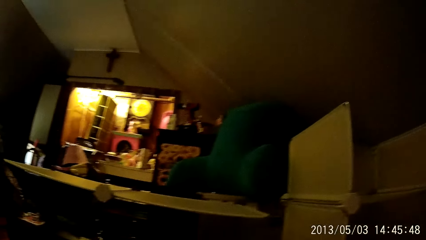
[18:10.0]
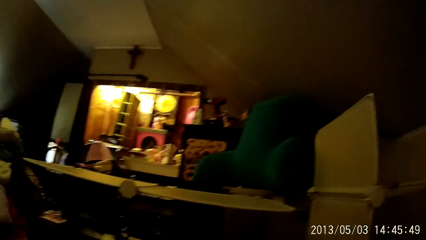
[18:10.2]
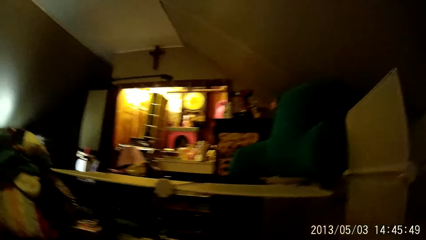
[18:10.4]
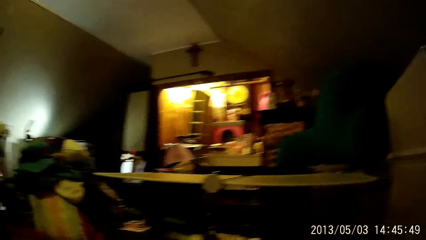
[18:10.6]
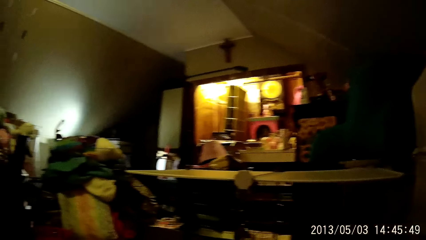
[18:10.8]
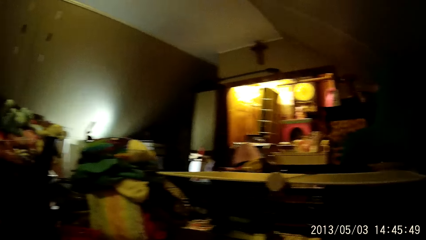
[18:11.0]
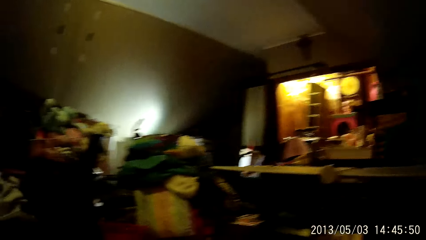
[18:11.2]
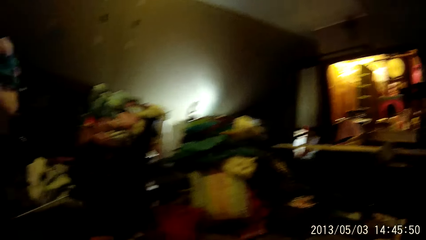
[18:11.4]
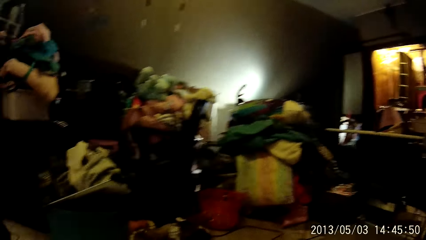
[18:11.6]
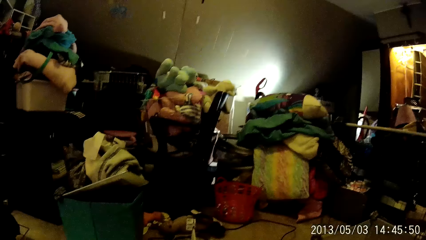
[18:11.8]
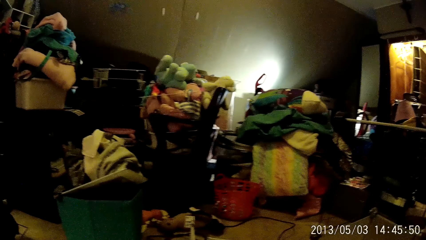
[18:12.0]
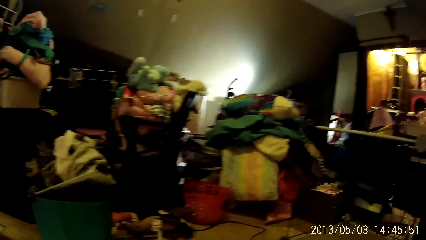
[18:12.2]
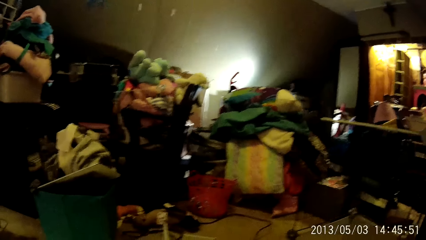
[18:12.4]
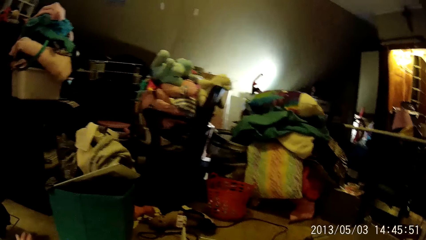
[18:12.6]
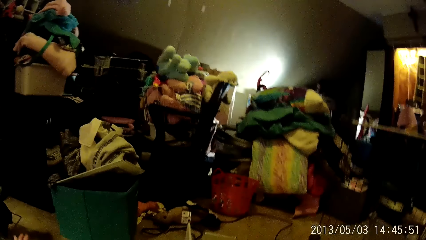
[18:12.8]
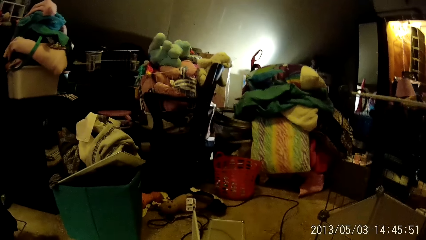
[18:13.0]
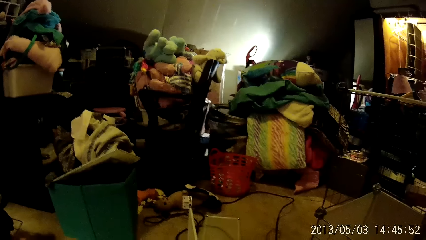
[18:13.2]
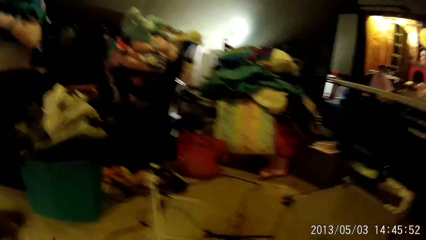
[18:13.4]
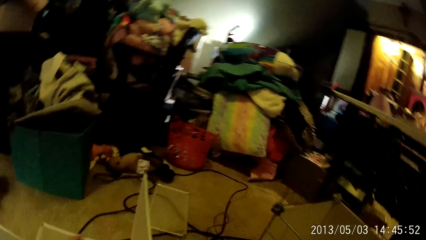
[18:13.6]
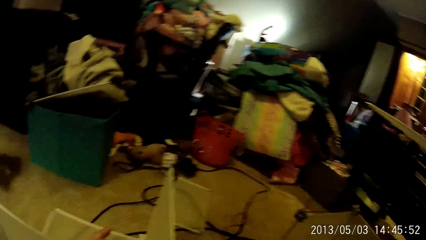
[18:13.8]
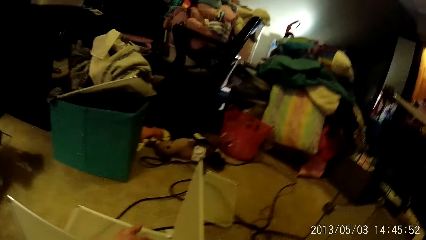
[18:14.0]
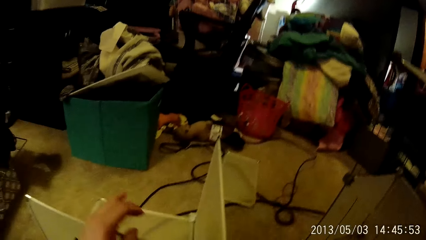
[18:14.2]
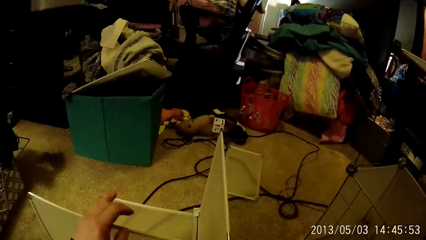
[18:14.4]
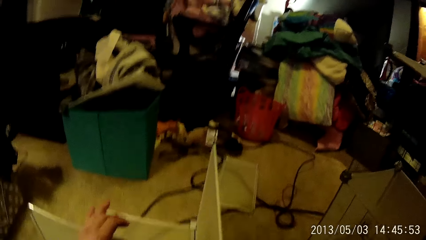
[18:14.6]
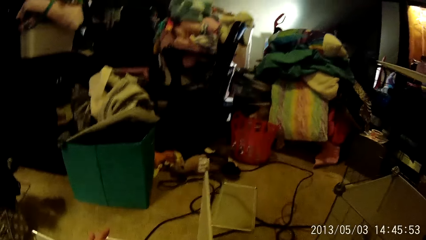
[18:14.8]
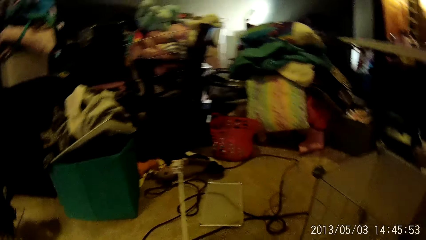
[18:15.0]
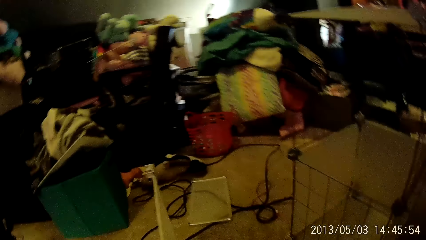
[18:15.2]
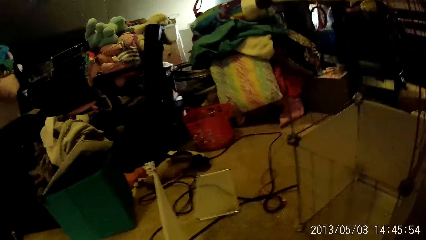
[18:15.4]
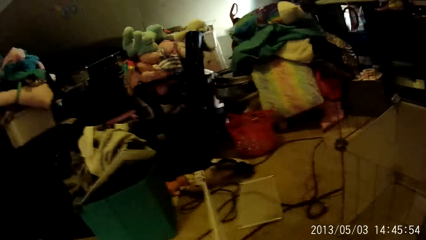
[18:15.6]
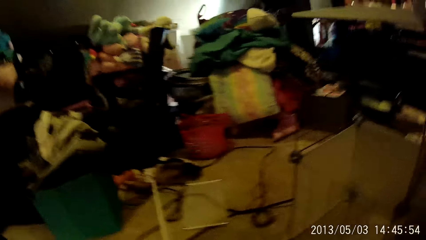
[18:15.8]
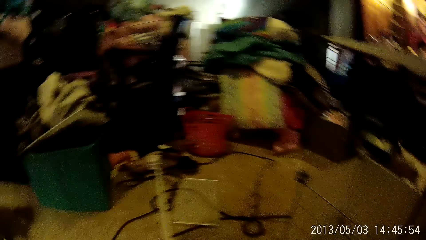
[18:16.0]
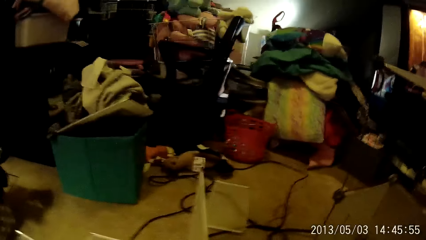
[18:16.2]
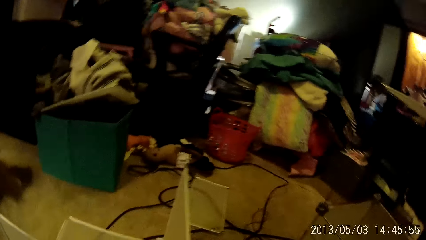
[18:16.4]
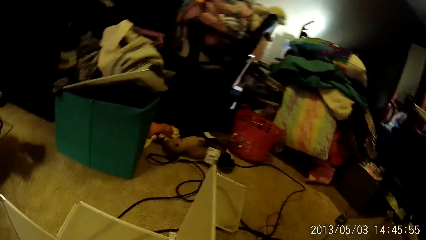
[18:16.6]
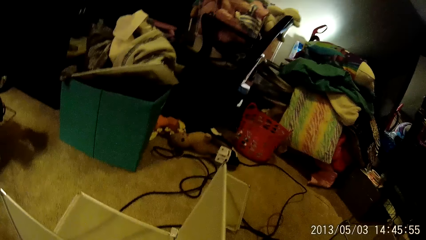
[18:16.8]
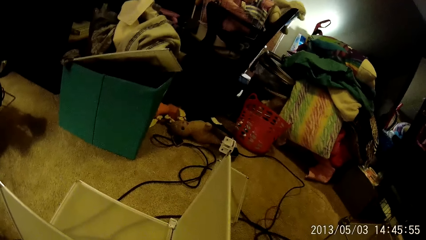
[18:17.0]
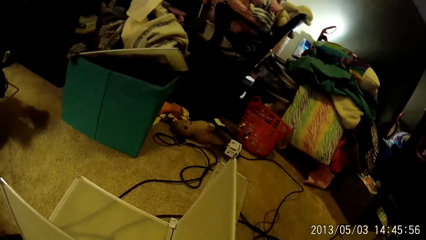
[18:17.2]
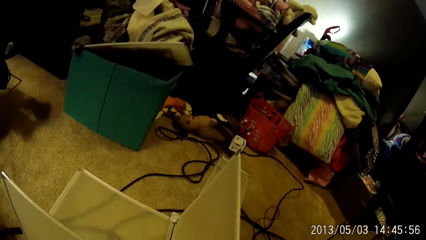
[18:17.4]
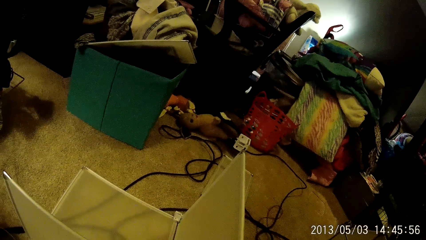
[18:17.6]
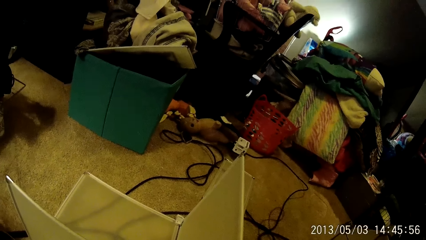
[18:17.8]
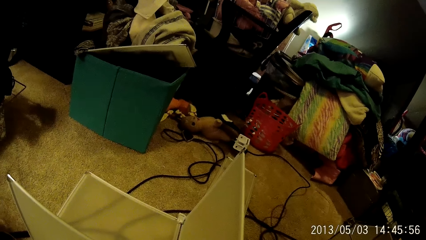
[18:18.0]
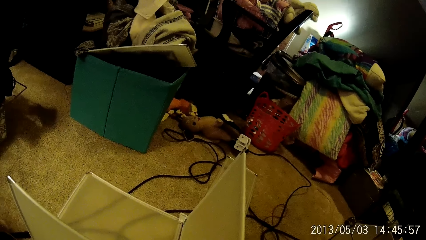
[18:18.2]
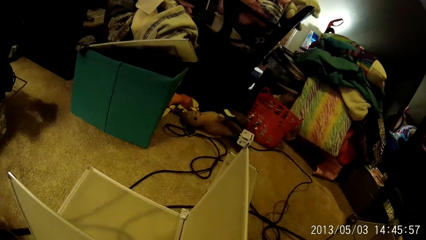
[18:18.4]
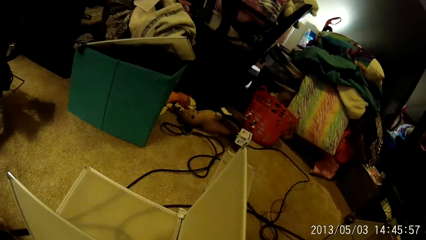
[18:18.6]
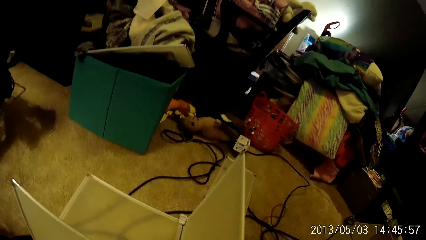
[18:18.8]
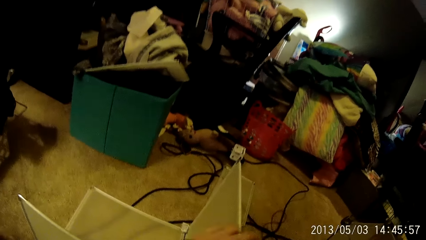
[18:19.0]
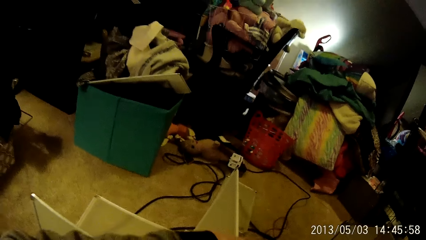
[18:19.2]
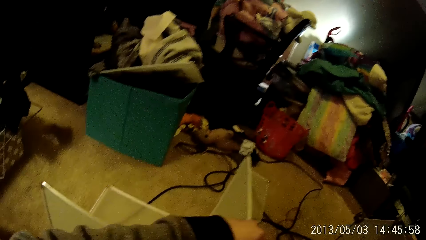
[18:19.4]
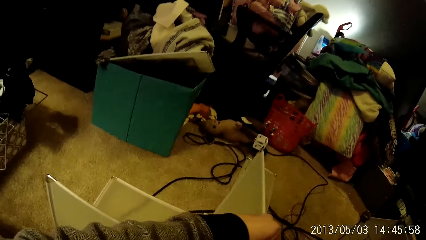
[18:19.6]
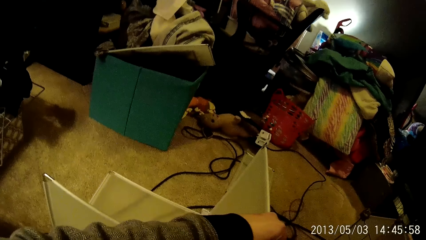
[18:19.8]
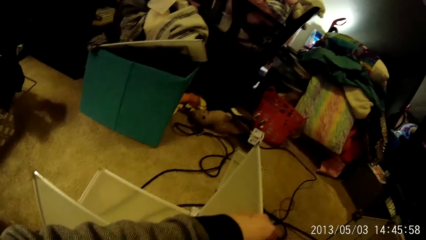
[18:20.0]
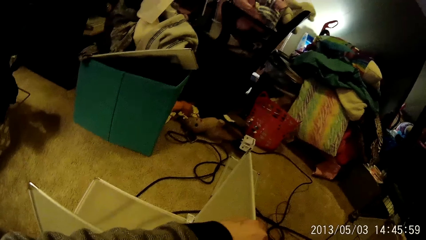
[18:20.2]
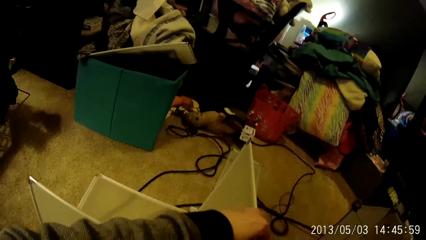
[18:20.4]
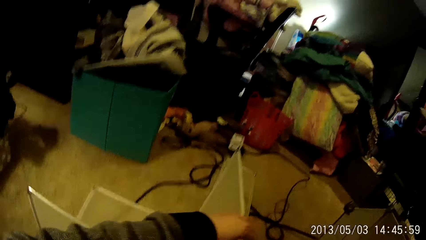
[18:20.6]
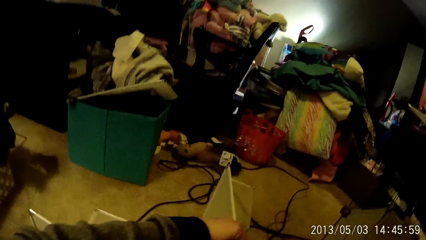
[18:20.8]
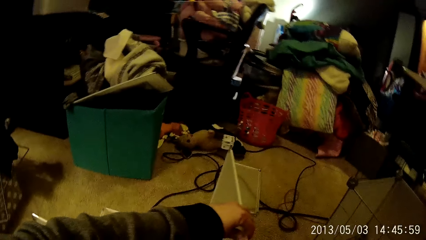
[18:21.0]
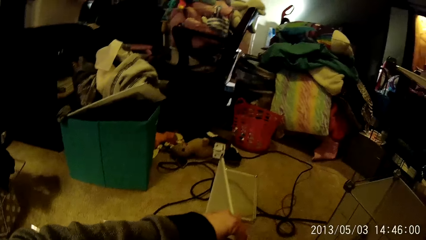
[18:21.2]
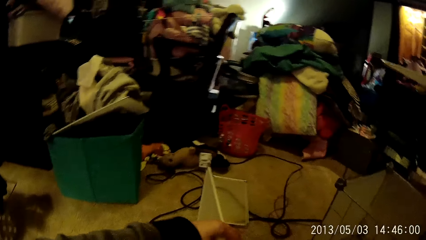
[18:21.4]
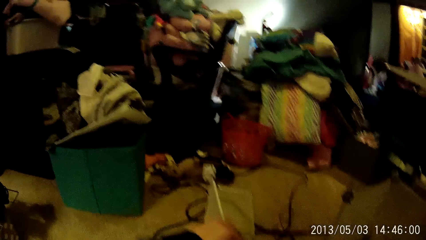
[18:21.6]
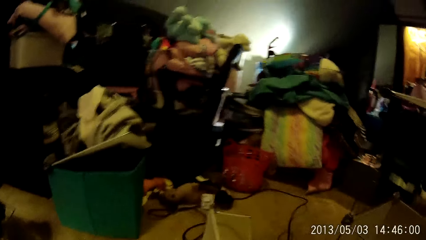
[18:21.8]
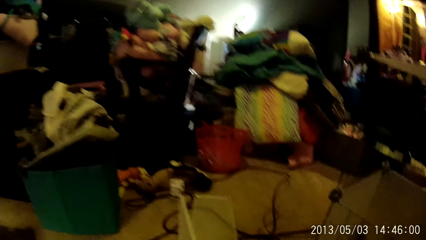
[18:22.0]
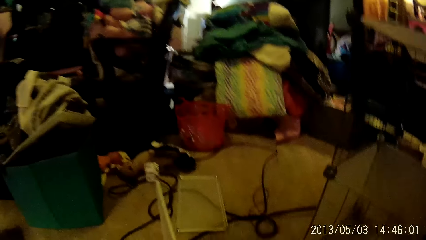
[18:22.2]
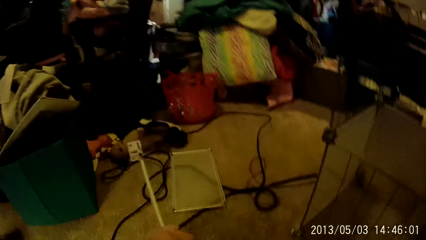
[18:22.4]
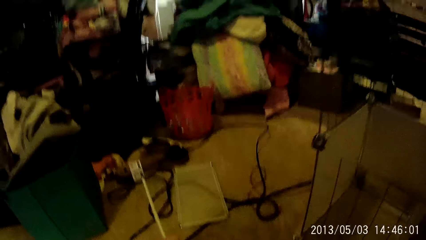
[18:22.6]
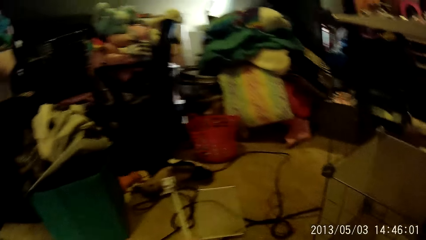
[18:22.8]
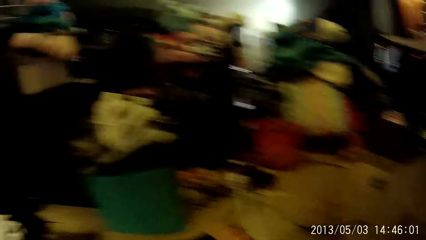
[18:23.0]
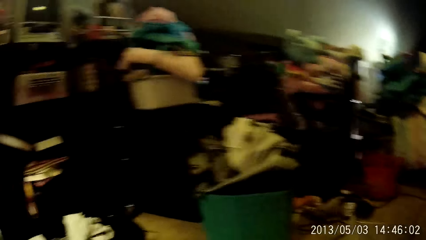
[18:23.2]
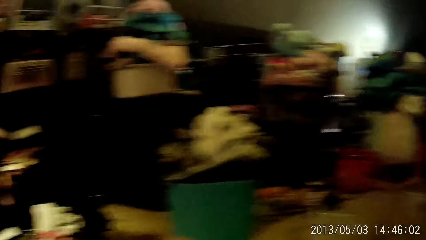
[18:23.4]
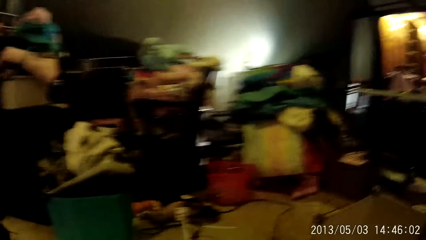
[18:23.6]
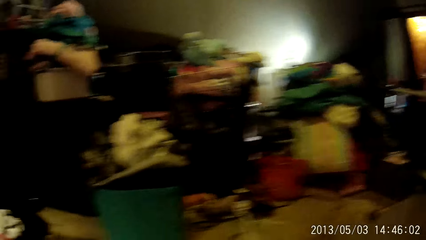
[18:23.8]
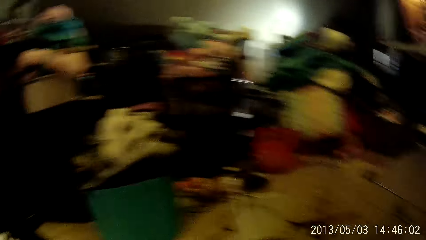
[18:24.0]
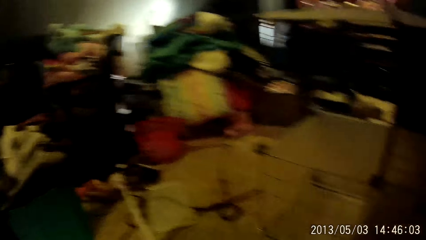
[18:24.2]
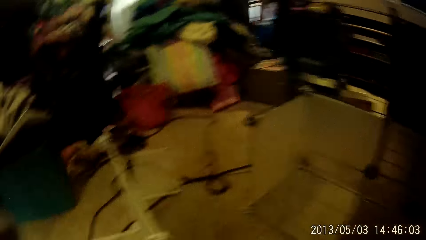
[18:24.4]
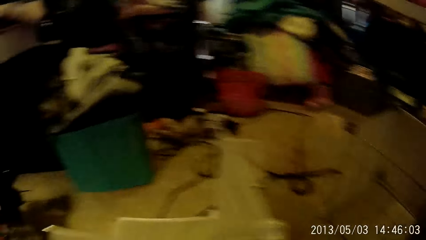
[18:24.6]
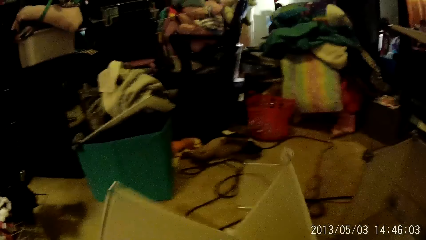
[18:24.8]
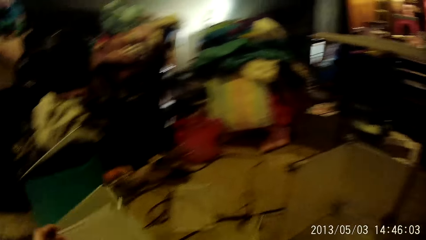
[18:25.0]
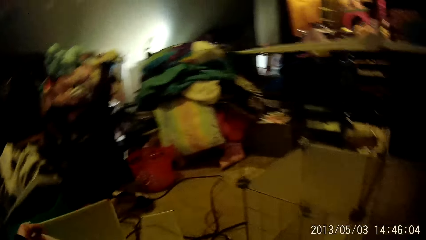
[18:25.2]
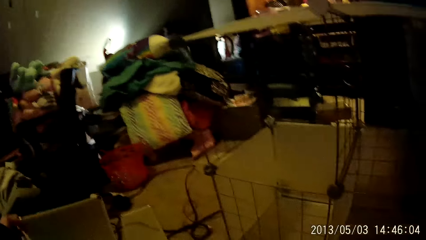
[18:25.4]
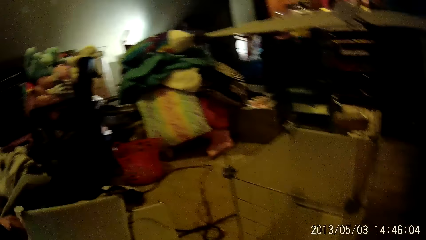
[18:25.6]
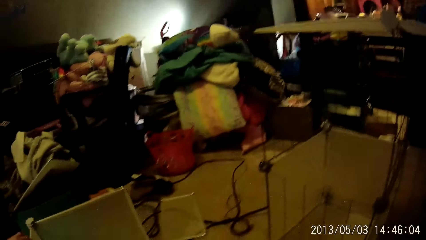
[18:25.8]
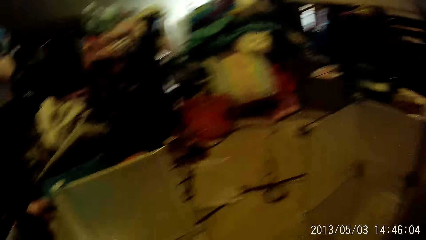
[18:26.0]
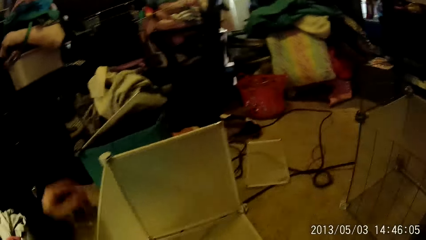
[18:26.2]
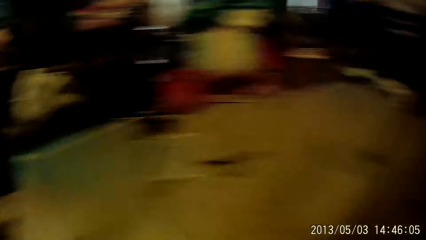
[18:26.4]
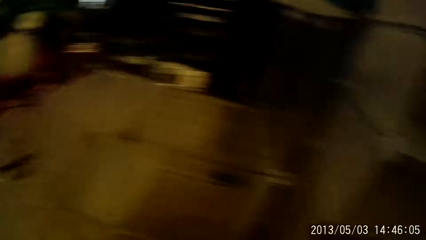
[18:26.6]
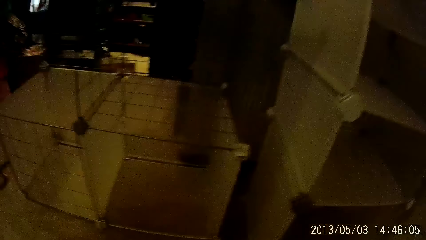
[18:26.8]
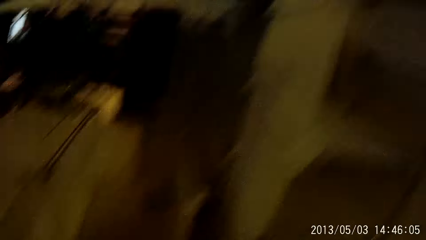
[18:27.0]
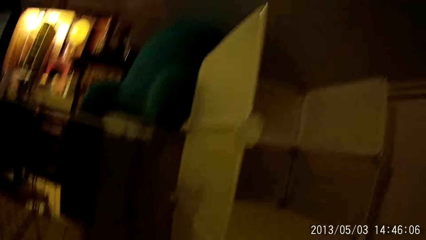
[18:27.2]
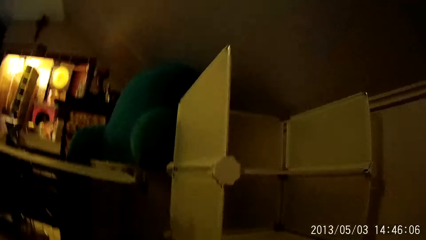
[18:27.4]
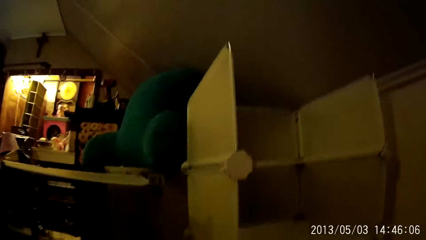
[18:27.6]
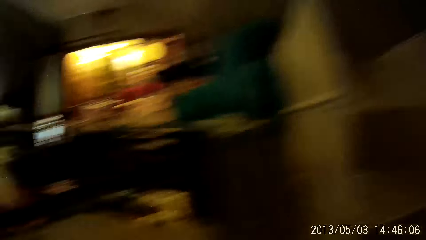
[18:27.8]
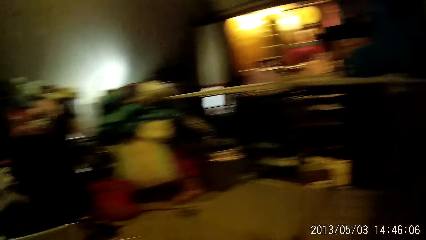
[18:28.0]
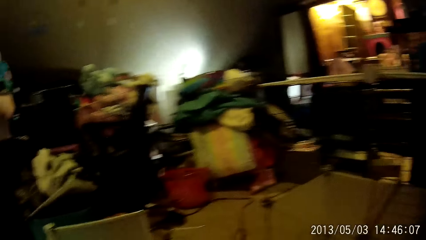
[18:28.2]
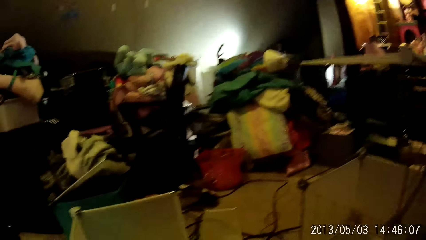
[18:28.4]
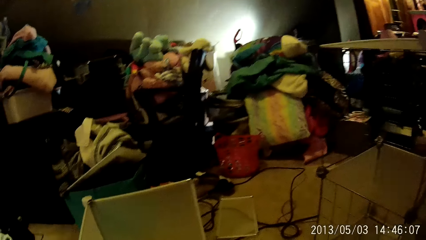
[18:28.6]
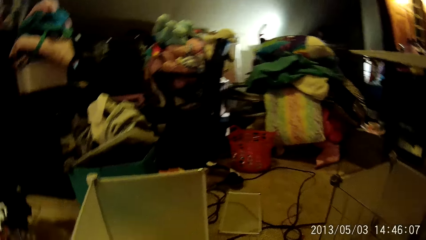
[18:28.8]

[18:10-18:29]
The camera wearer touches the detachable wardrobe compartment on the floor with his left hand. He adjusts an edge of the detachable wardrobe with his left hand. He touches the plastic wardrobe. He takes his left hand off the detachable wardrobe. He turns the detachable wardrobe over with both hands. He takes his left hand off the detachable wardrobe. He looks around.
